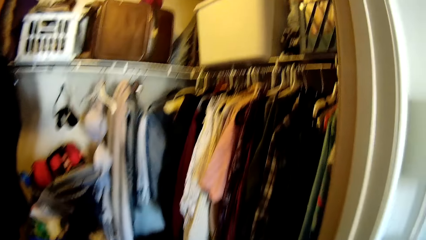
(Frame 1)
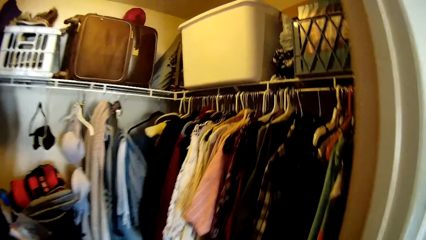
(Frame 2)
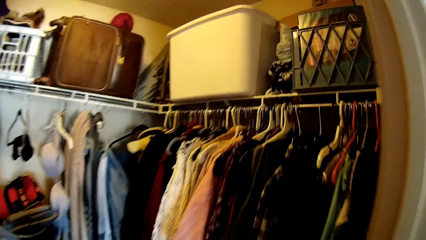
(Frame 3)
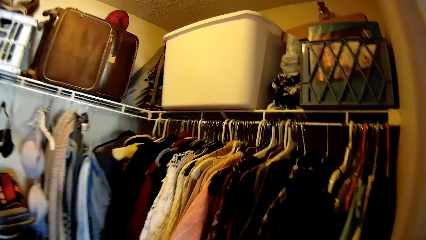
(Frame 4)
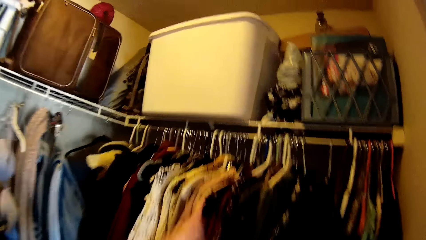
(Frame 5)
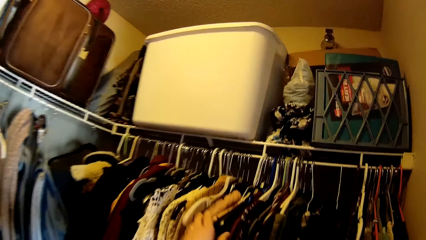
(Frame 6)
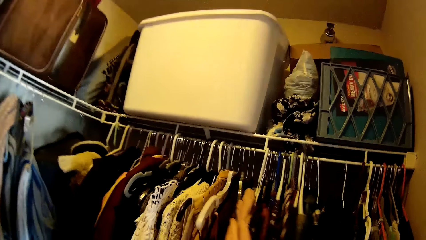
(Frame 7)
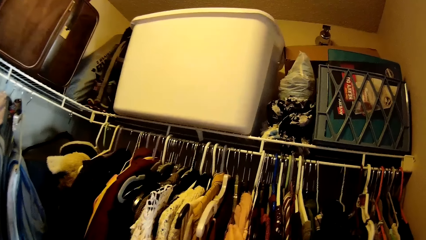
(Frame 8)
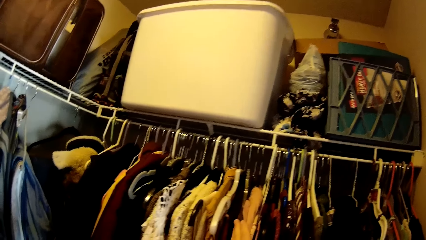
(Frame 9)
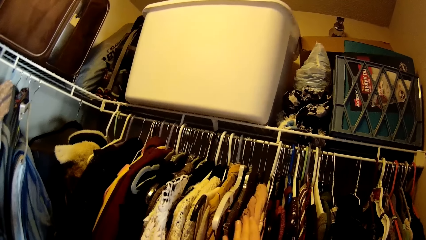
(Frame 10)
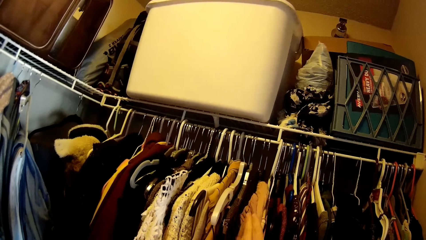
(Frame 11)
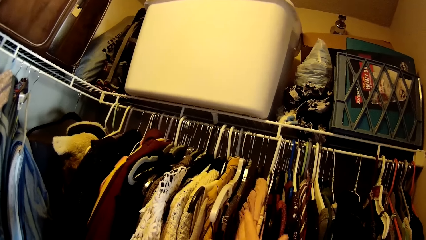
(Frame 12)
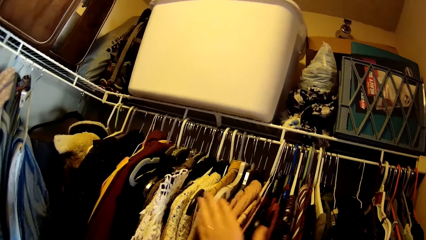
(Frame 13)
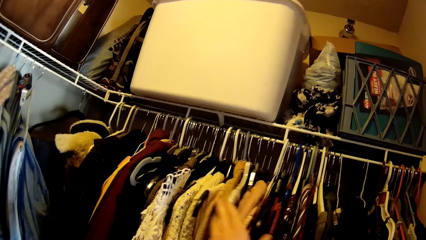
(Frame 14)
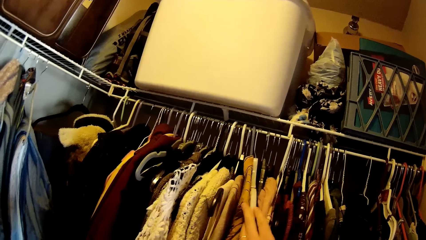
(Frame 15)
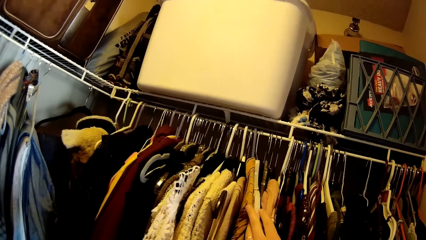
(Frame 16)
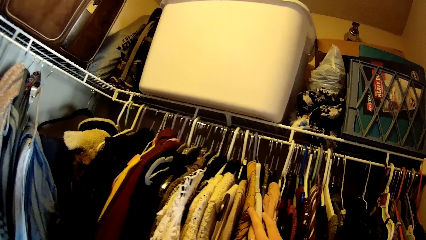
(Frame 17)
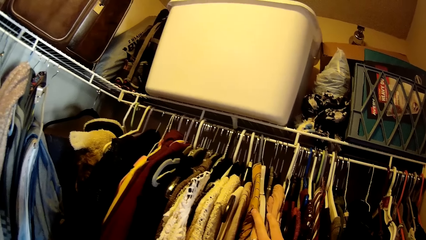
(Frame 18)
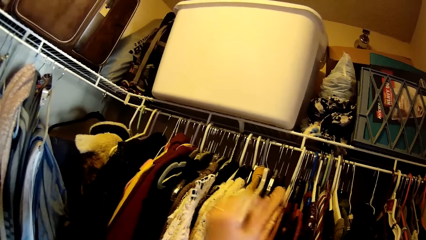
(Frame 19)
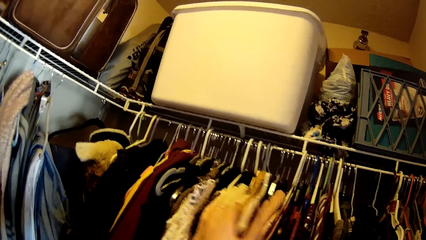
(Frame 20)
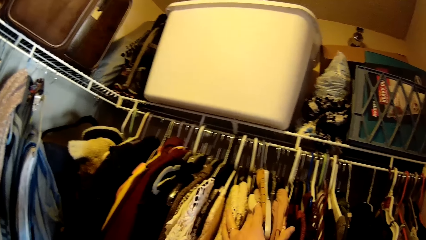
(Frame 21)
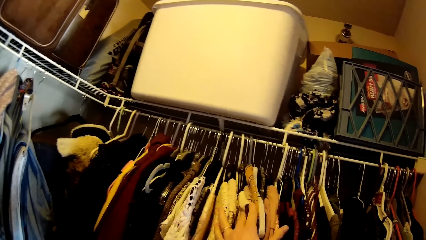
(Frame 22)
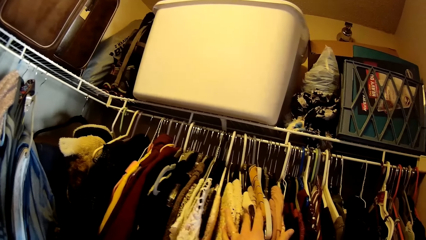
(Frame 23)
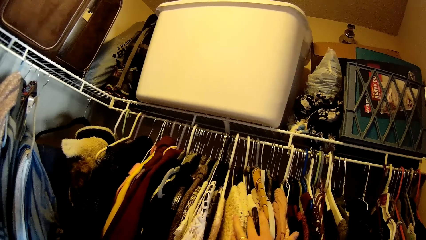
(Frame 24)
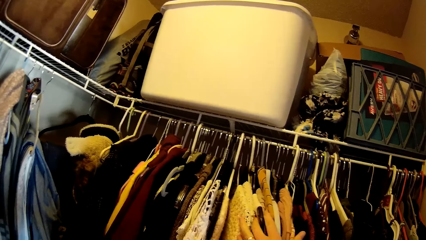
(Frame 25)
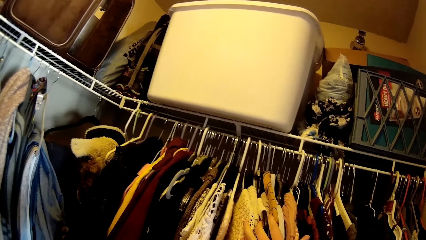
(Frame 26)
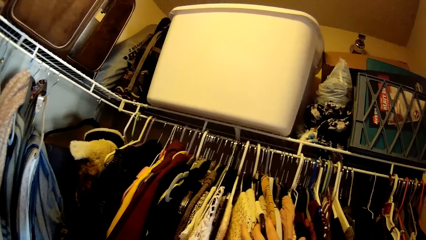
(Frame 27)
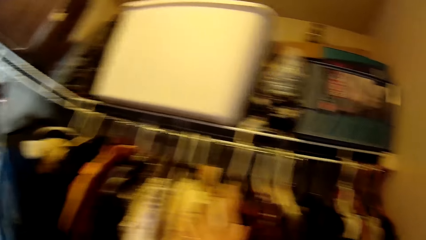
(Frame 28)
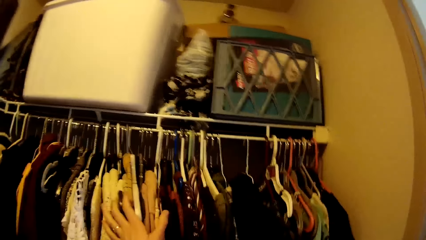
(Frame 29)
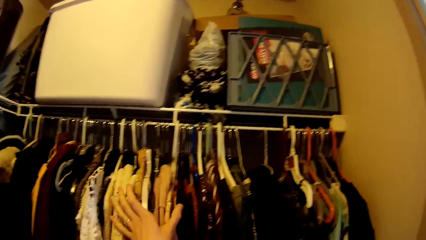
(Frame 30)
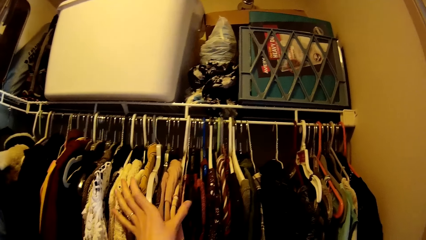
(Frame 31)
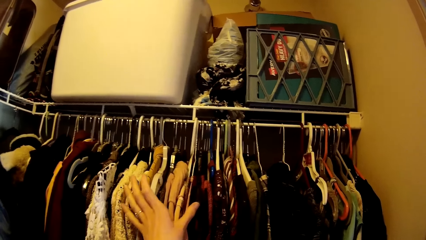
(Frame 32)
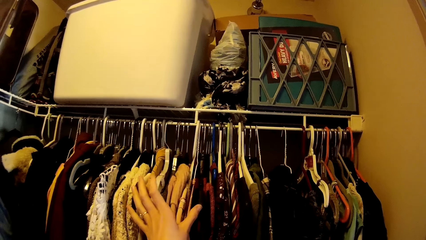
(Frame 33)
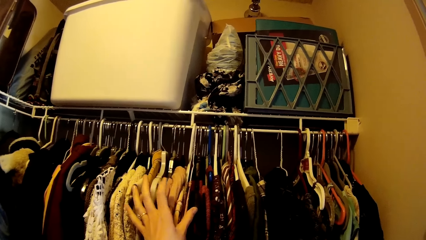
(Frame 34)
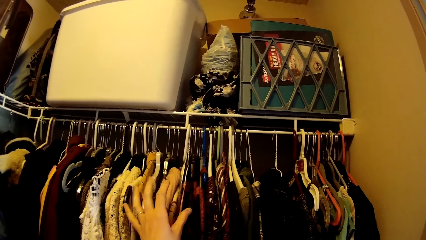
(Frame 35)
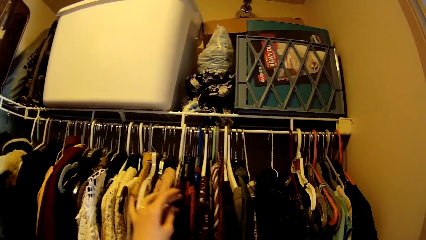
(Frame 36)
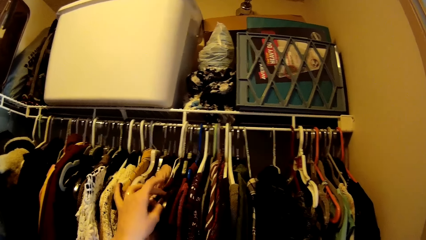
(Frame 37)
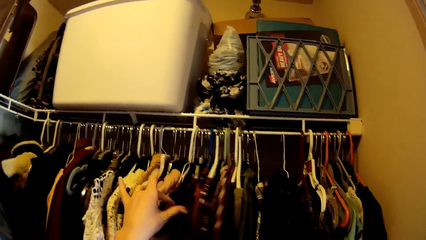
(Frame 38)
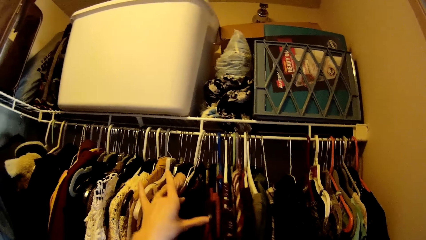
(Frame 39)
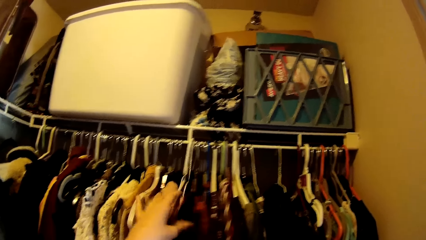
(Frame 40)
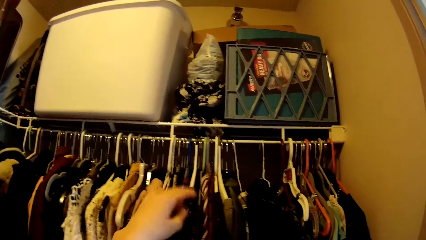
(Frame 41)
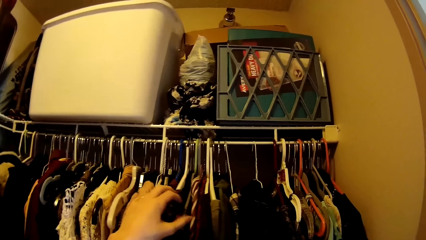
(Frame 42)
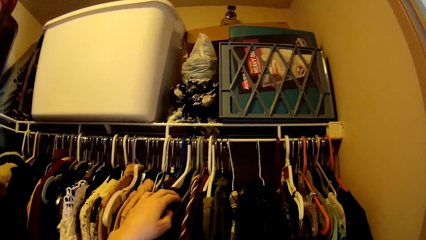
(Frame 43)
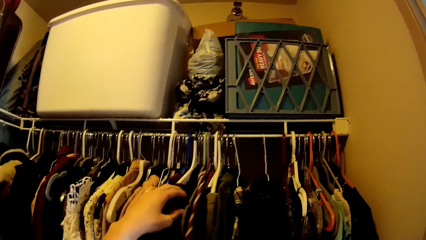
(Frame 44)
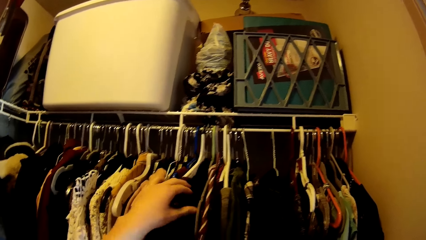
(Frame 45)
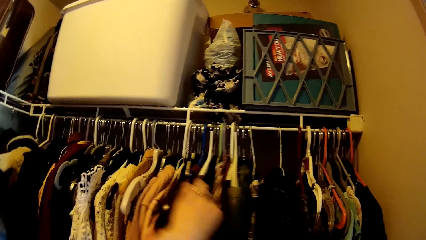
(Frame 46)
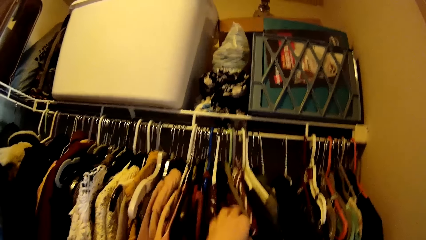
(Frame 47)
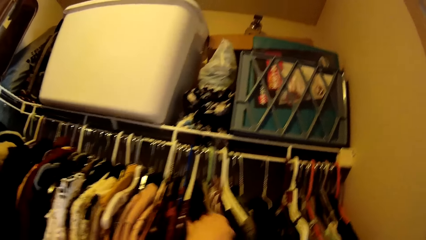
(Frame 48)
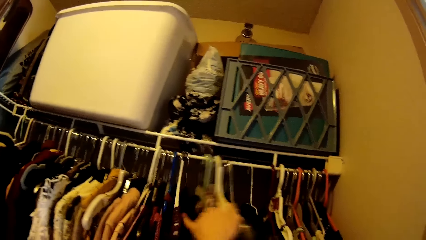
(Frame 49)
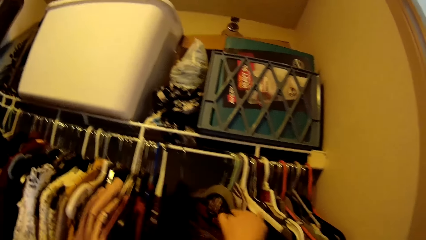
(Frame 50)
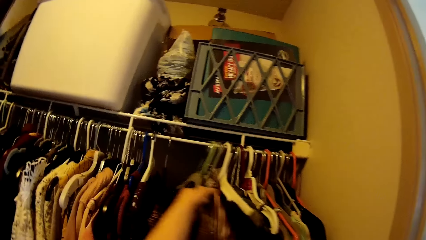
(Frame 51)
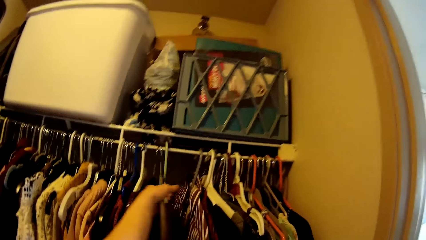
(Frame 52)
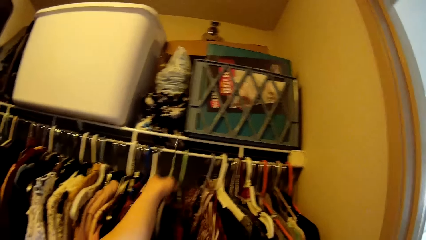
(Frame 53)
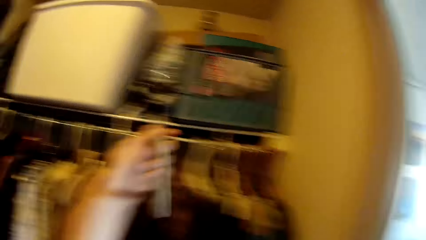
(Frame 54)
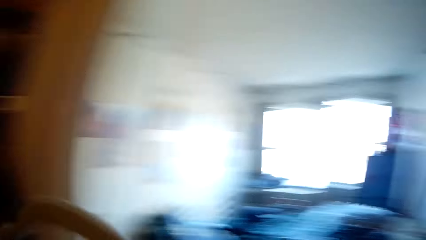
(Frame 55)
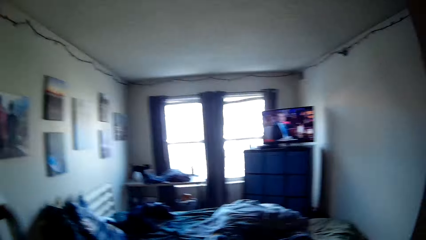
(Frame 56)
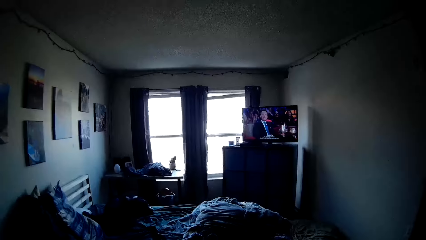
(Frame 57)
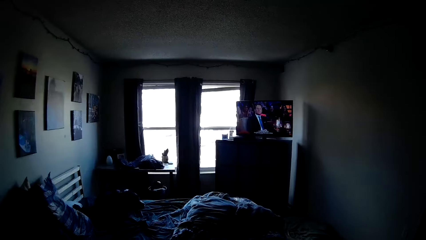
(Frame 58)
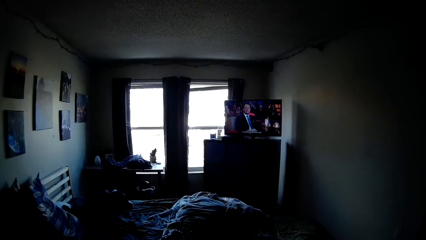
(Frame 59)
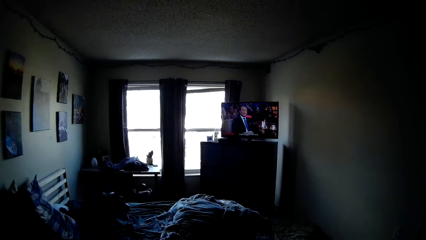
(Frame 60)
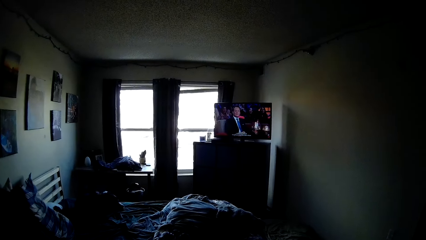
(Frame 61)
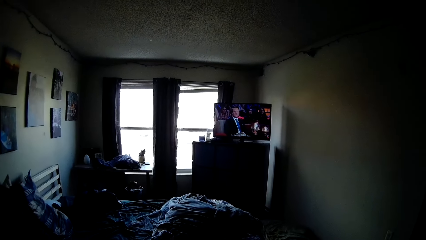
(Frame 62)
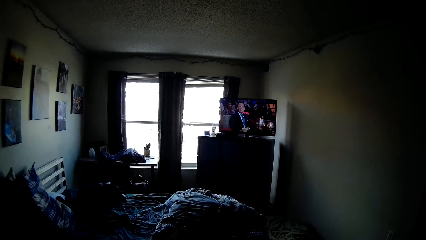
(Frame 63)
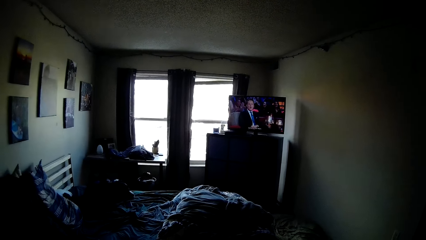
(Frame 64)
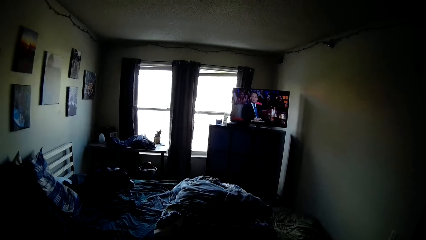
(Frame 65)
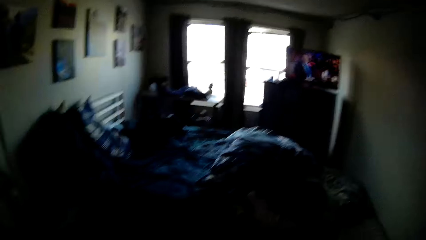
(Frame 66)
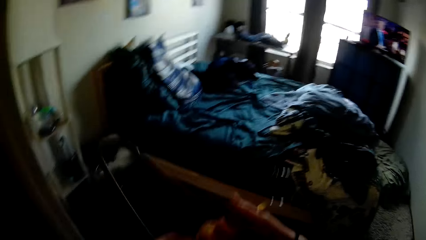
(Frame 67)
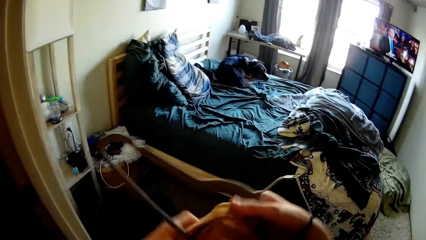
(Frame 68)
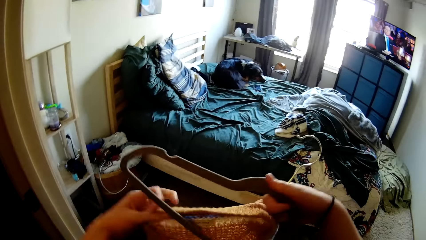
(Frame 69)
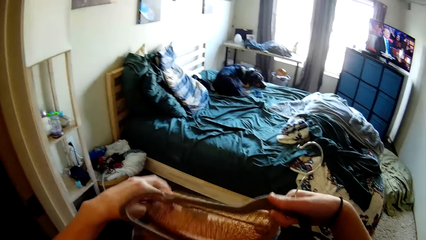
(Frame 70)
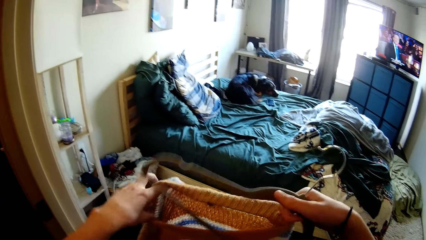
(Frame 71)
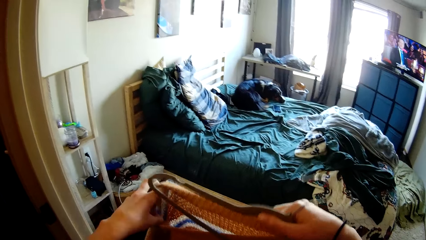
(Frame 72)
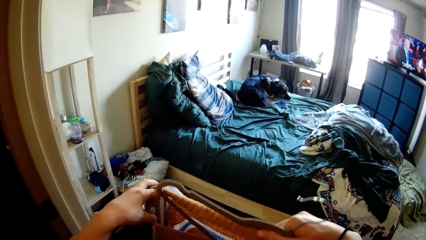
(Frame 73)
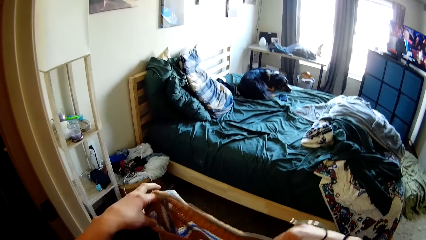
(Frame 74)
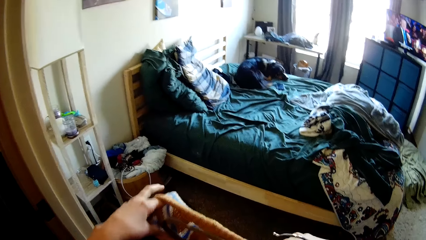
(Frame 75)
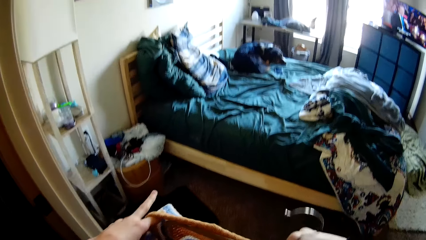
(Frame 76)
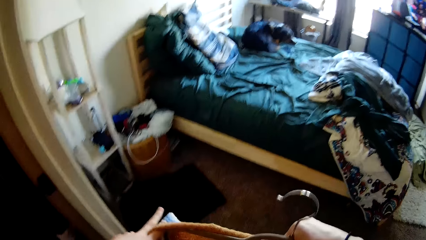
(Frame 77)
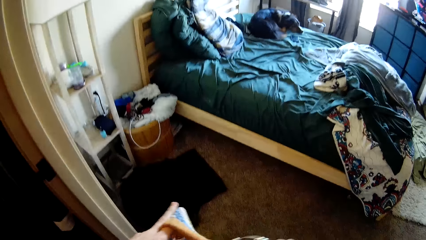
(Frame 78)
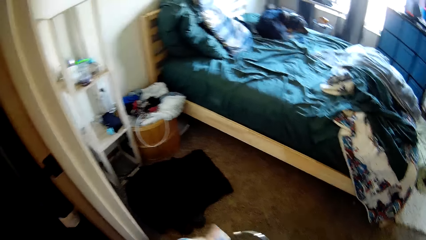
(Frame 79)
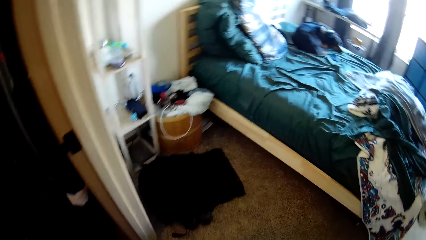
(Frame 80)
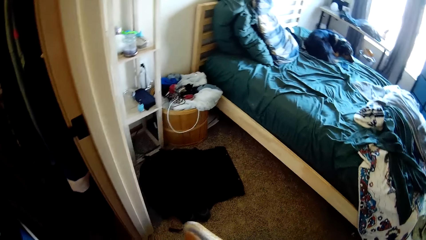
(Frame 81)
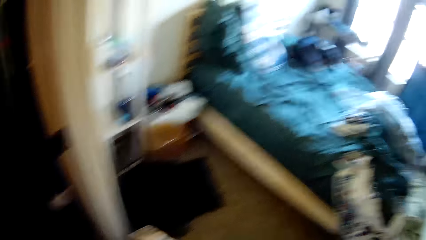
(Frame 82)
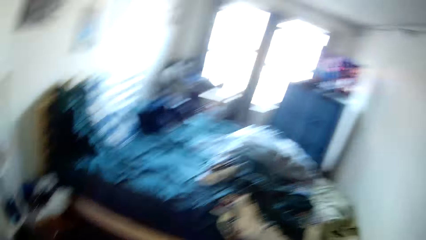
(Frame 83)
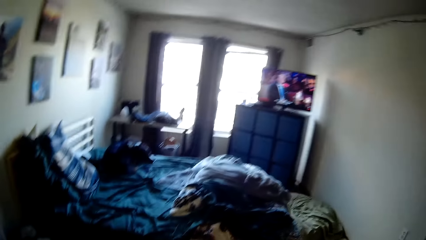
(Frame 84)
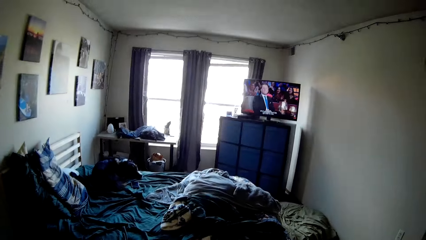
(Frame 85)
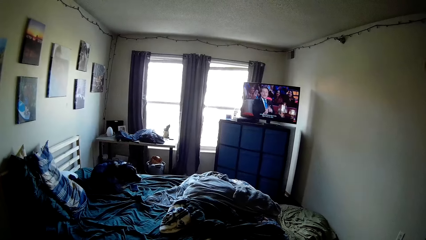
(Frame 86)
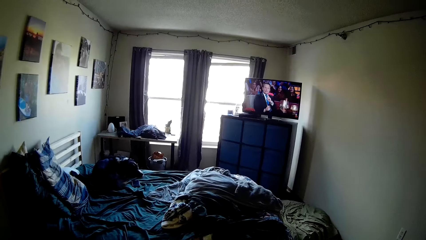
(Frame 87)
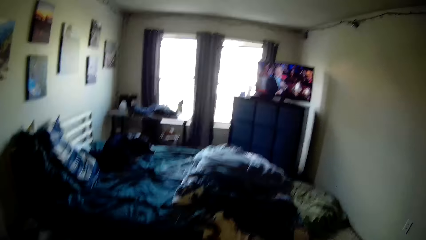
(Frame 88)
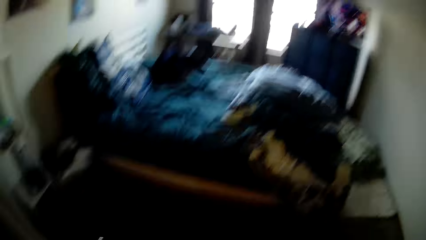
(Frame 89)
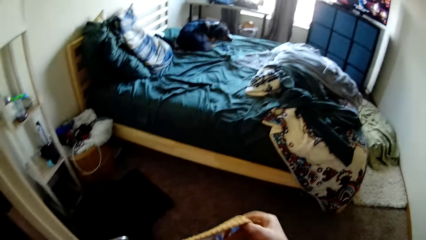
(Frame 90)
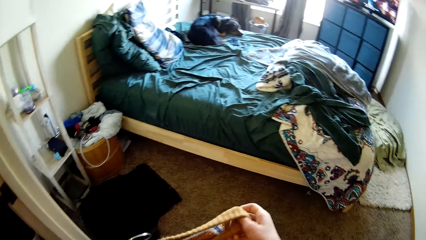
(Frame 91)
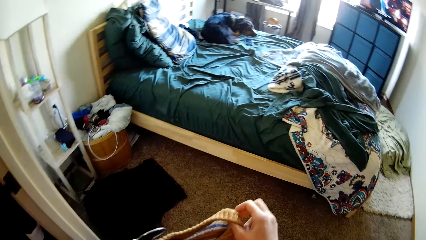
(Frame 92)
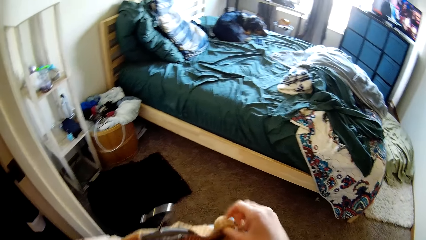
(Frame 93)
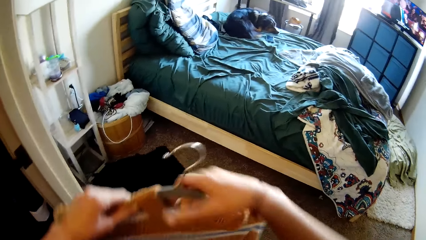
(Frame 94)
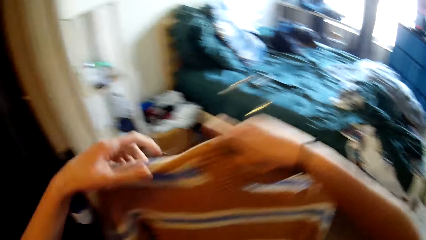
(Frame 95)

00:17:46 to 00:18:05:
The camera wearer moves clothes on the closet. They remove a cloth hanger from the closet rack. They turn around the room. They put the cardigan from the bed on the cloth hanger. They turn around the room.
